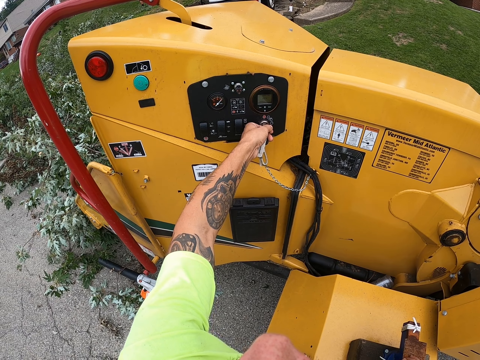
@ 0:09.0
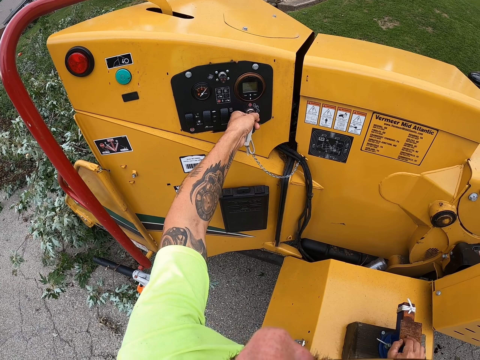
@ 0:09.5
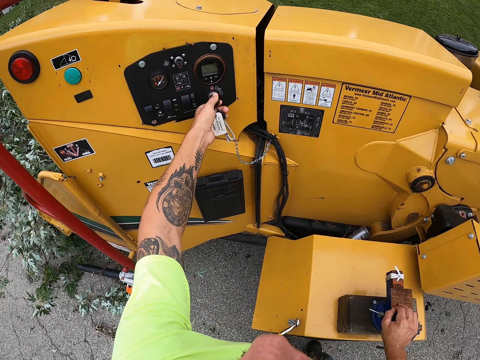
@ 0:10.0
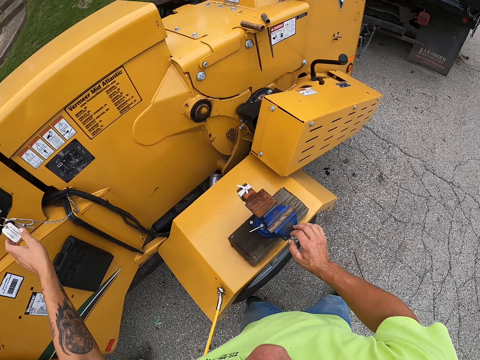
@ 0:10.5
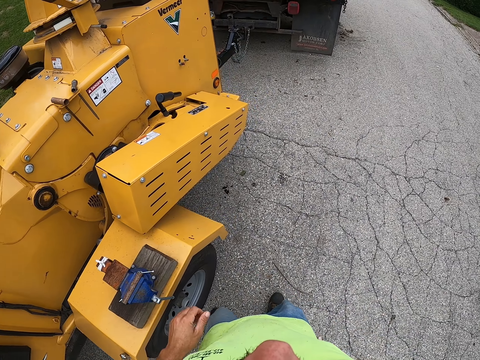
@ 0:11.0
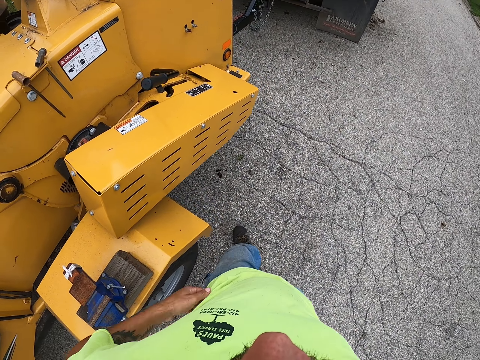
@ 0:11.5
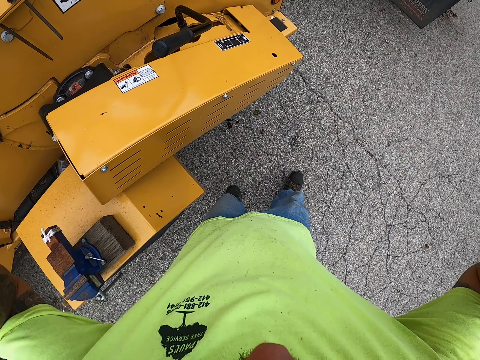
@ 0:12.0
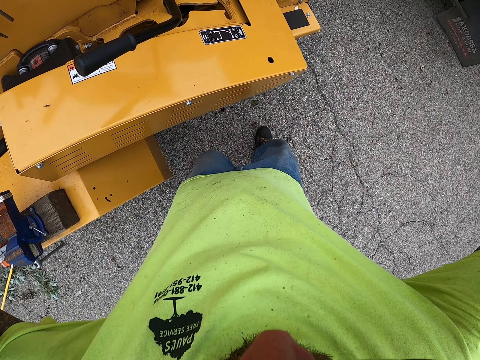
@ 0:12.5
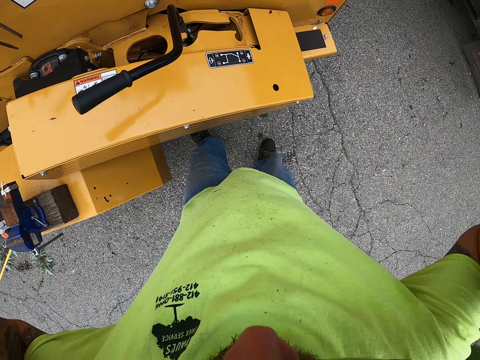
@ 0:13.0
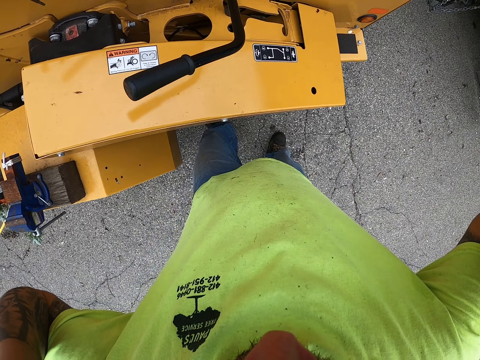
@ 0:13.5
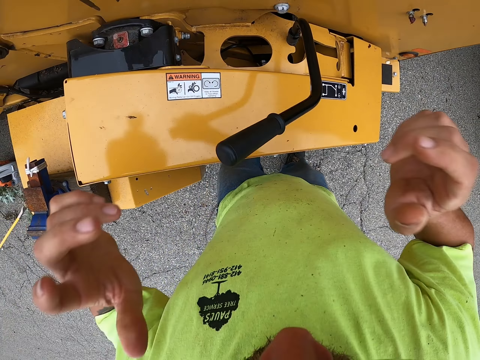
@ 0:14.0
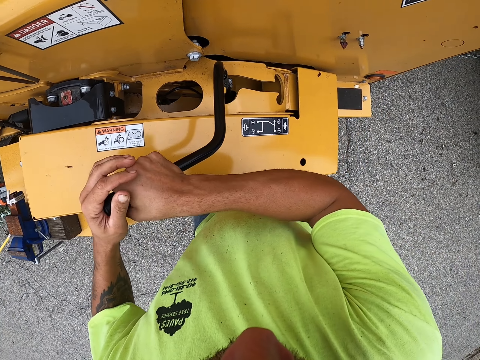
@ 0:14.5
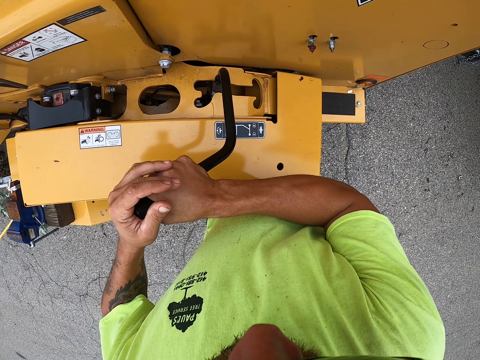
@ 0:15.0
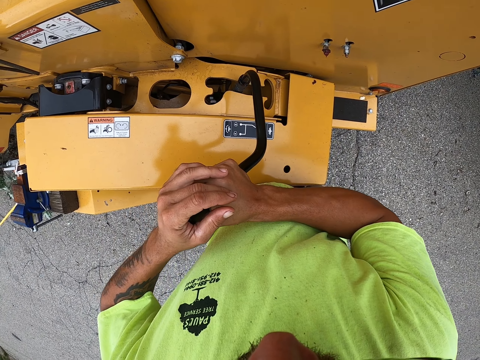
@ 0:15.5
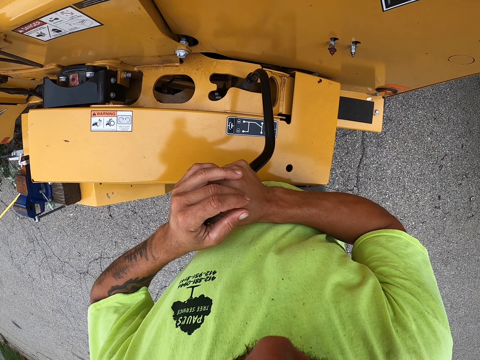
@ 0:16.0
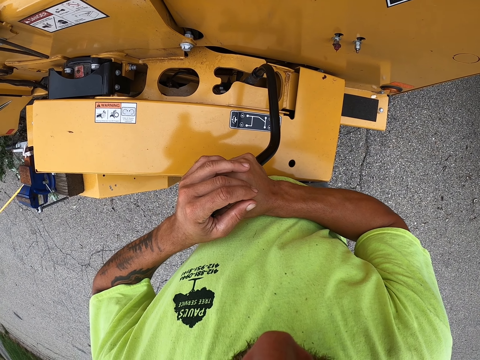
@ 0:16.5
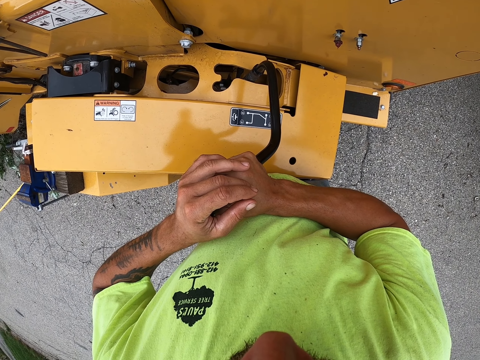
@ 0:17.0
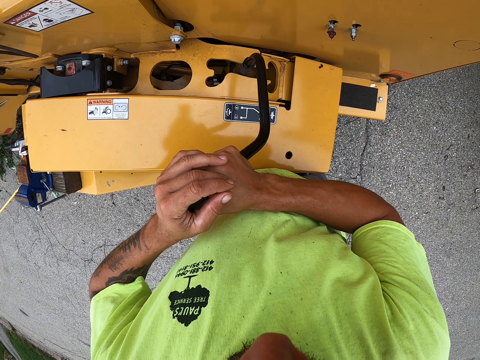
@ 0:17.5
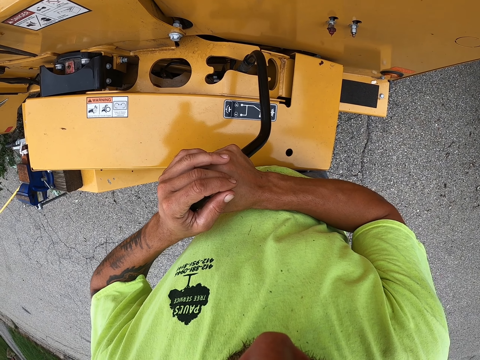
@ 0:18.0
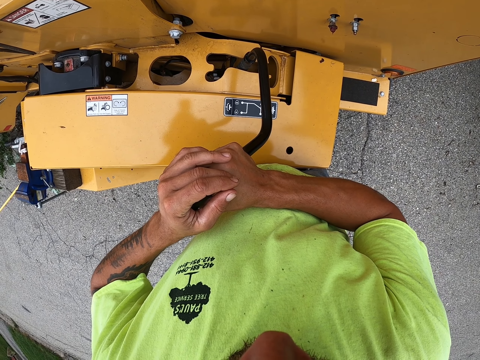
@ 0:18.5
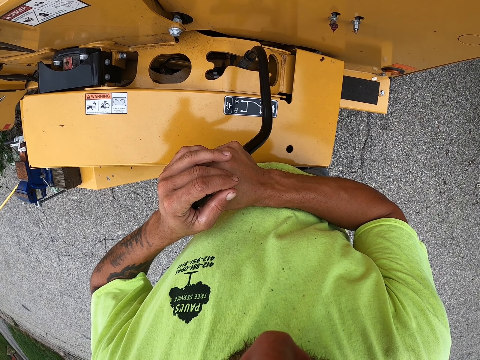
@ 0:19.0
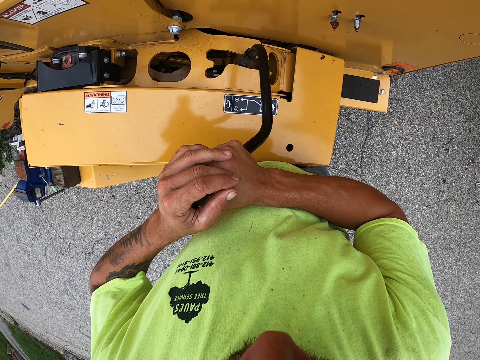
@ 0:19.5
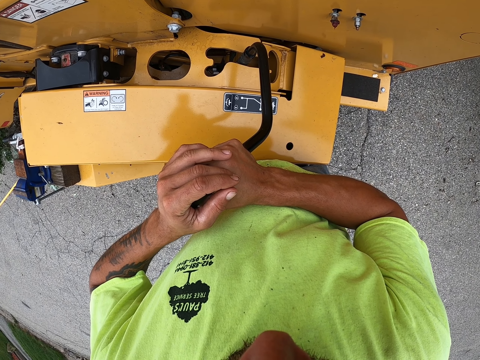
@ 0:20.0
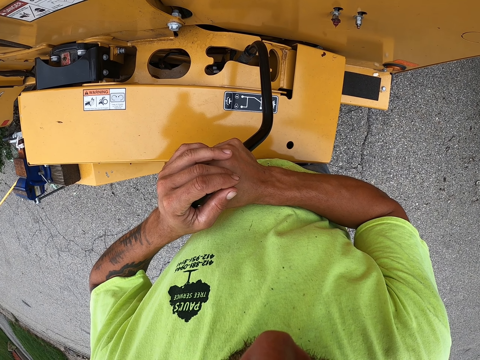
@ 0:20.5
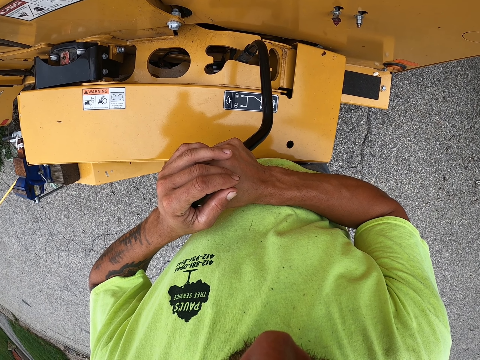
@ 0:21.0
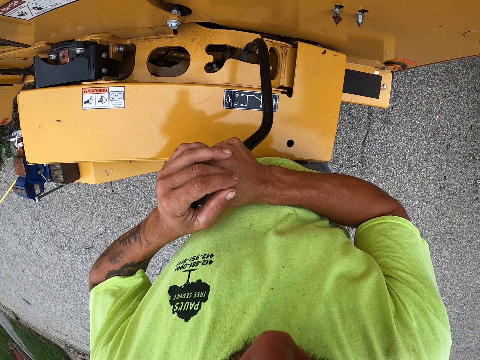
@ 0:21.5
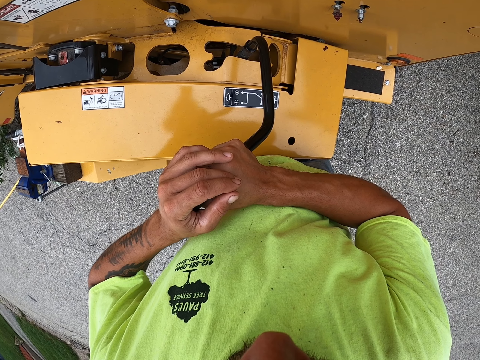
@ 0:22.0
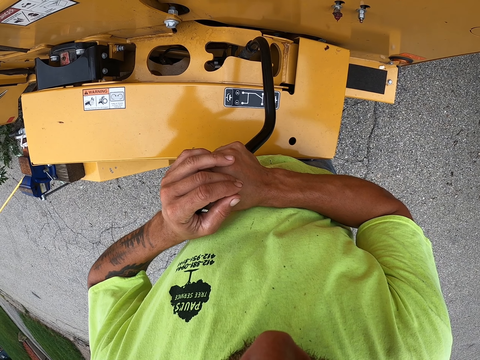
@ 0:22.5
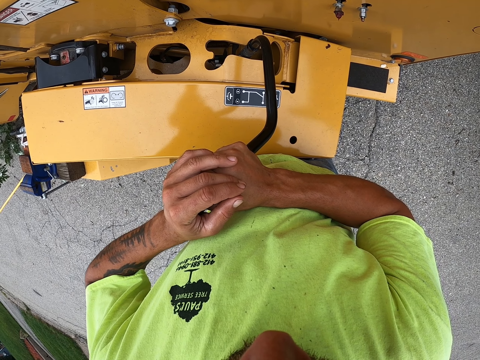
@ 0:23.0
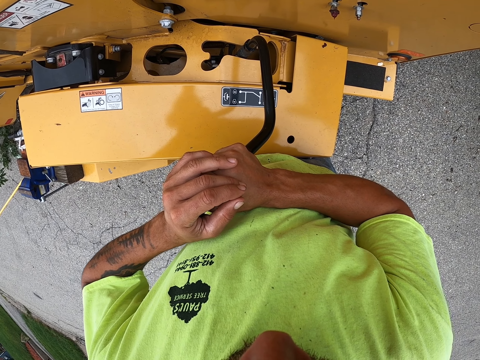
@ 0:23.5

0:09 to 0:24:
The camera wearer turns right. They walk forward, adjust the camera, and move the steering wheel. They pull a lever on the tree shredder with both hands.

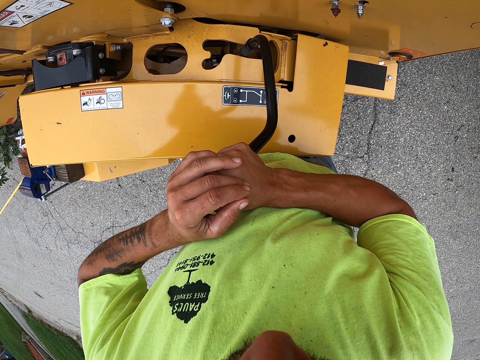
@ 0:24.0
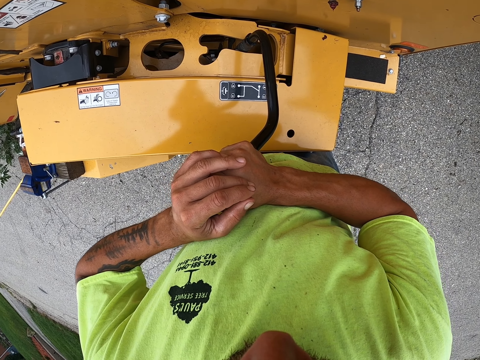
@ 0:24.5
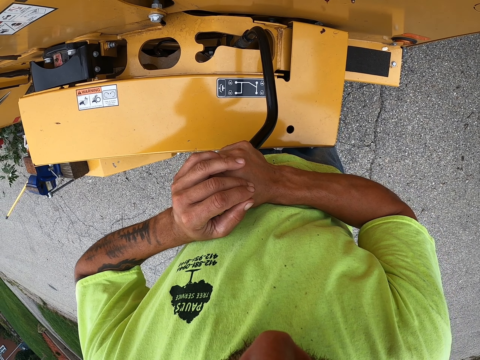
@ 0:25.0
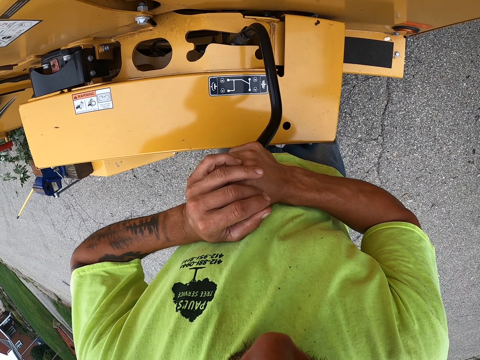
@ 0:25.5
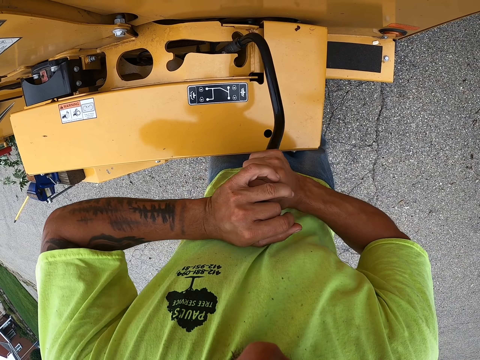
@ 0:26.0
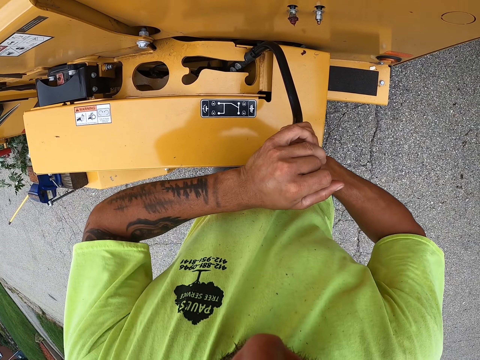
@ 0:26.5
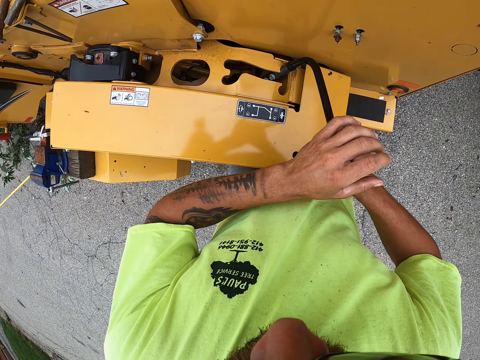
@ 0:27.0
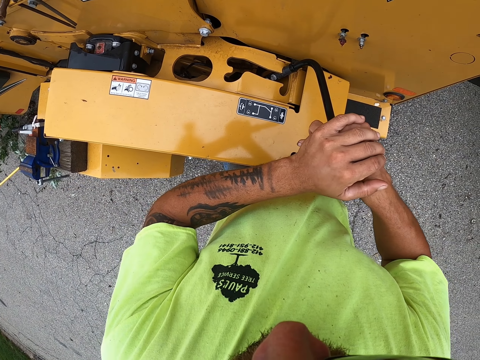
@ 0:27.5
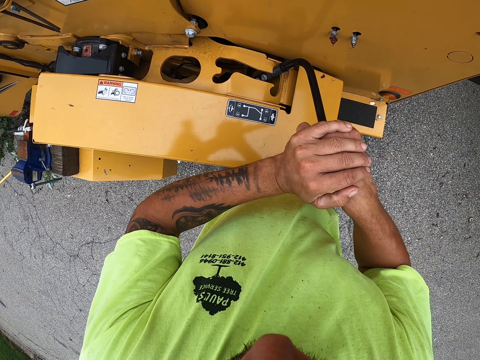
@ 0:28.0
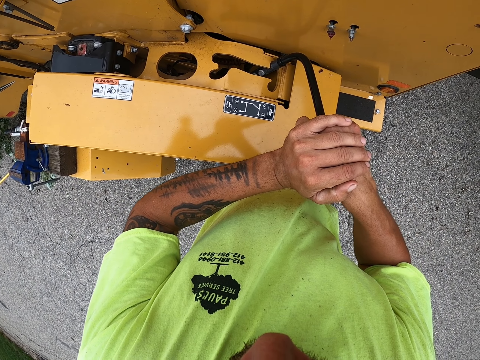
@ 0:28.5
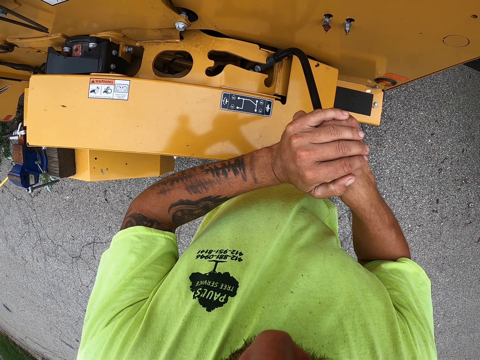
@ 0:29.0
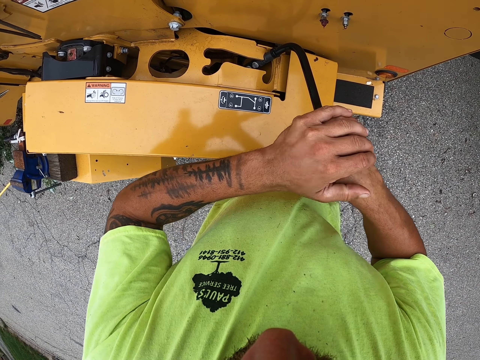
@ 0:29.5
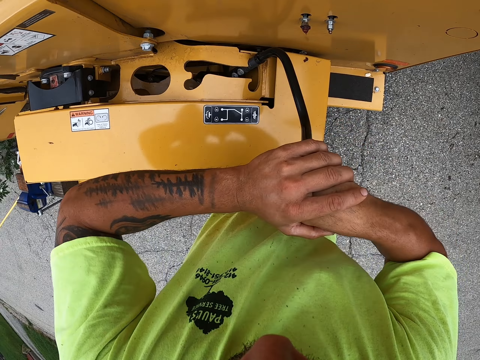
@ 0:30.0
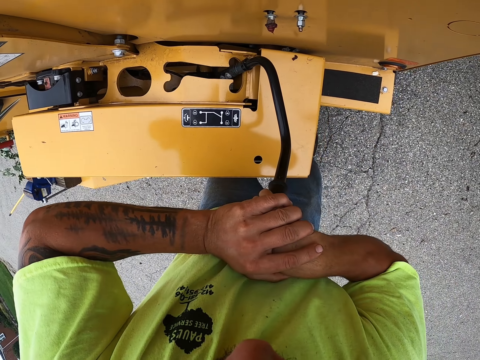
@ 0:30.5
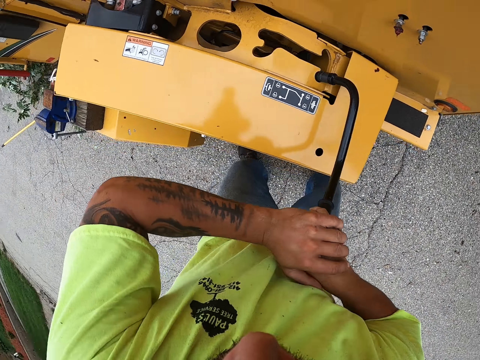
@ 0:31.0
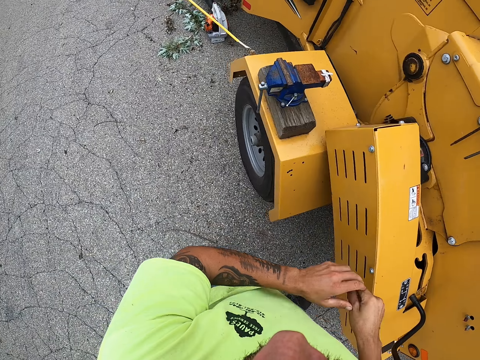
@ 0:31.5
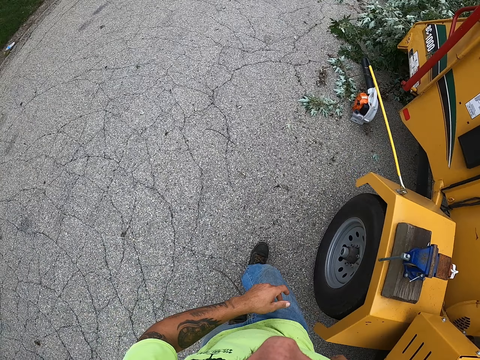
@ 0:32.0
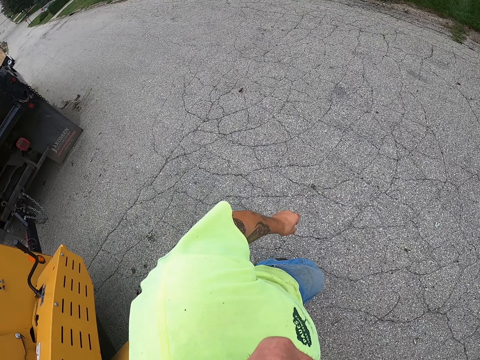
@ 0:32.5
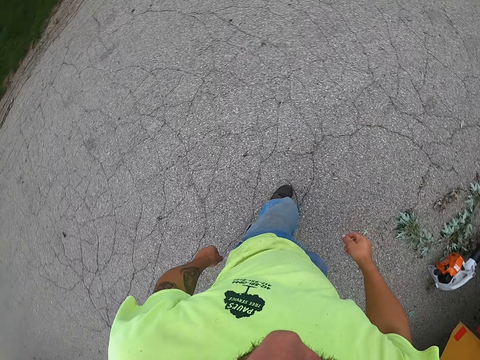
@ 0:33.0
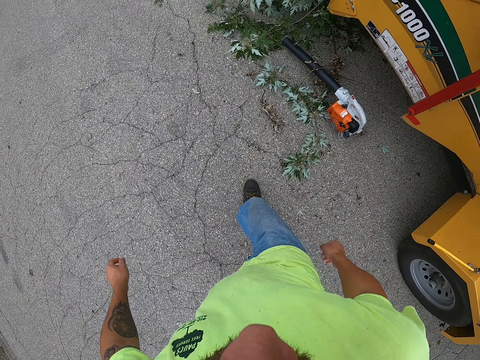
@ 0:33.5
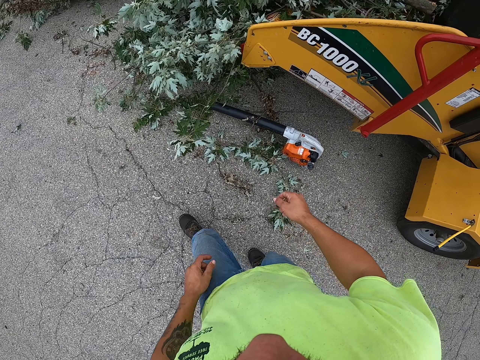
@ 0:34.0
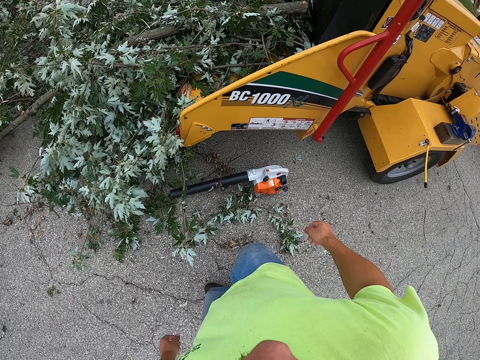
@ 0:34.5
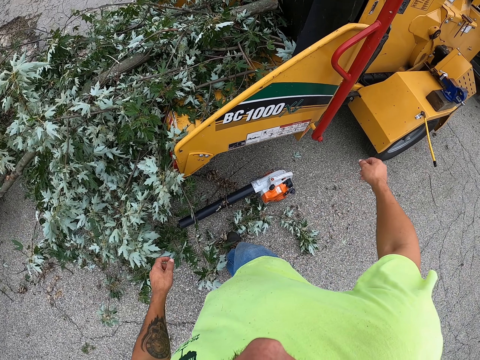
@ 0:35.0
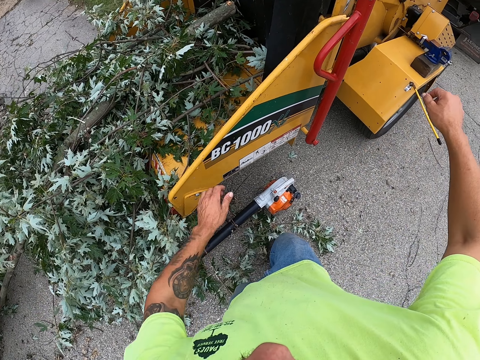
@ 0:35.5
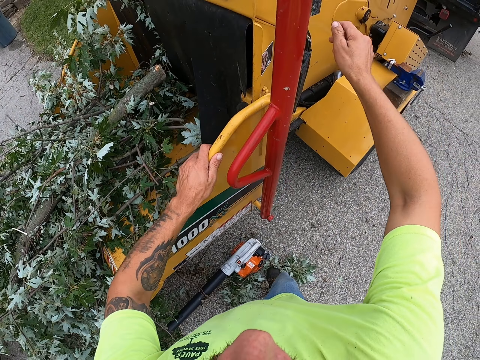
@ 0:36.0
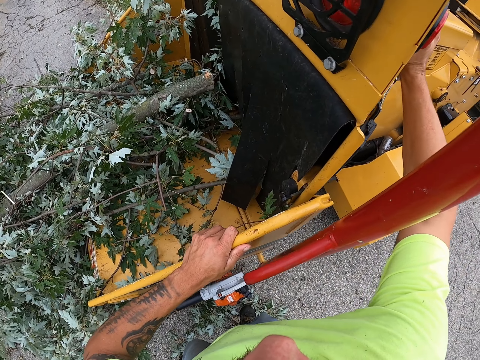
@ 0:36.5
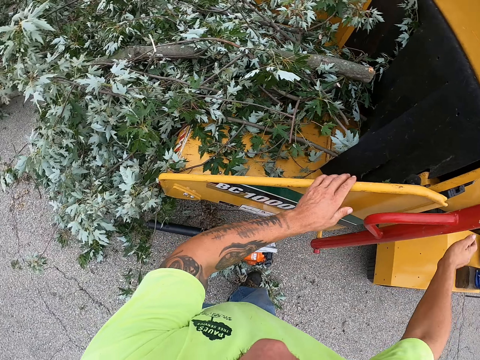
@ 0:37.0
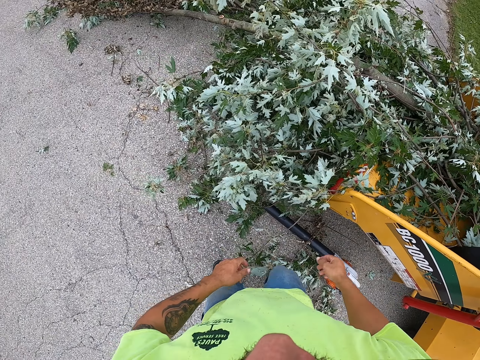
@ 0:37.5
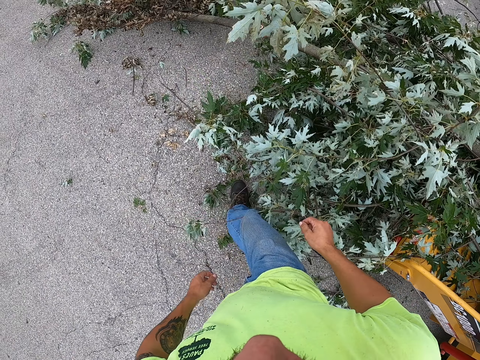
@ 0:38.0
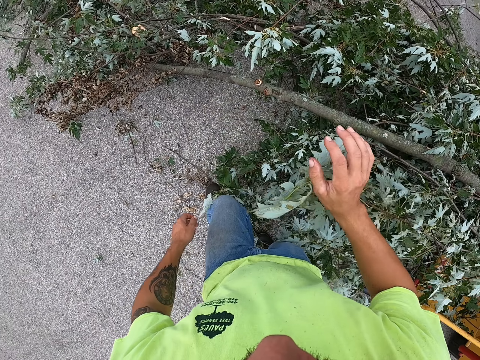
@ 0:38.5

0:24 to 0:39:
The camera wearer turns left. He walks forward and turns right. He places his left hand on the tree shredder. He holds on the Vermeer stump grinder. He operates a control on the tree shredder with his right hand. He turns left. He walks towards a branch on the ground. He turns right.
